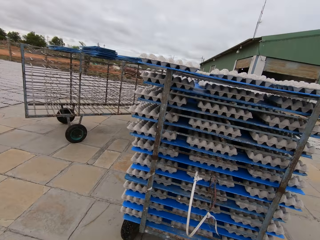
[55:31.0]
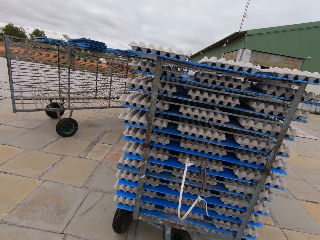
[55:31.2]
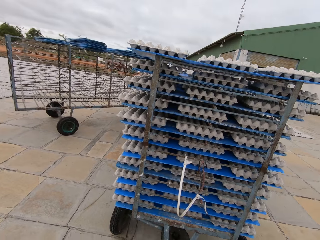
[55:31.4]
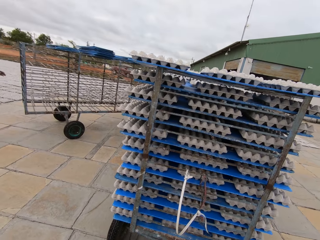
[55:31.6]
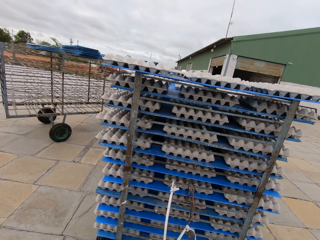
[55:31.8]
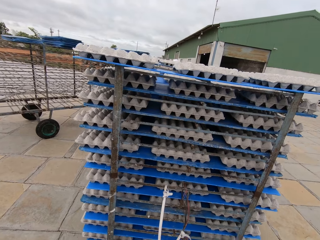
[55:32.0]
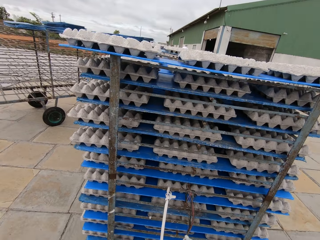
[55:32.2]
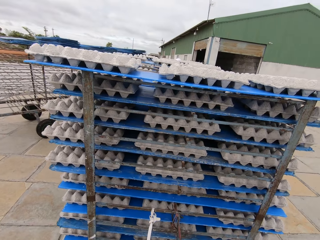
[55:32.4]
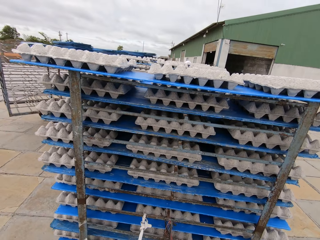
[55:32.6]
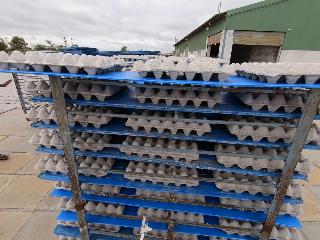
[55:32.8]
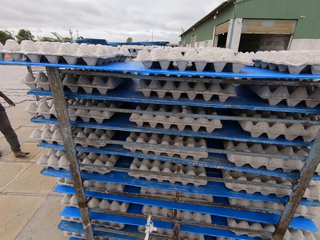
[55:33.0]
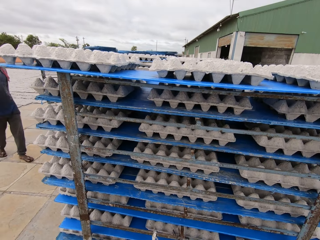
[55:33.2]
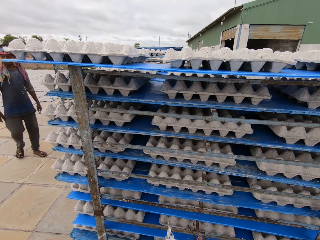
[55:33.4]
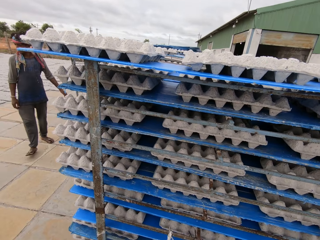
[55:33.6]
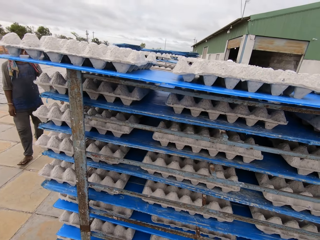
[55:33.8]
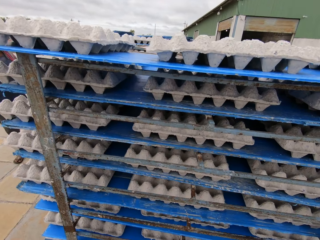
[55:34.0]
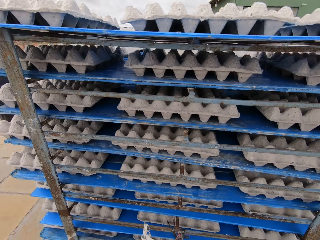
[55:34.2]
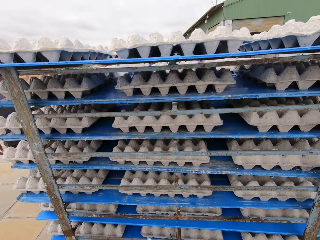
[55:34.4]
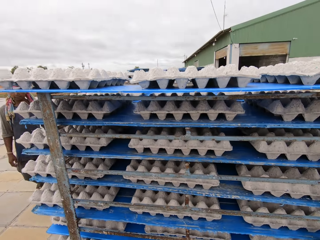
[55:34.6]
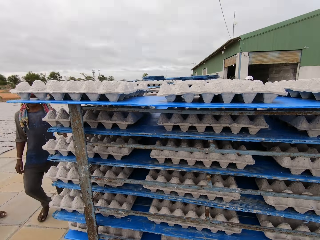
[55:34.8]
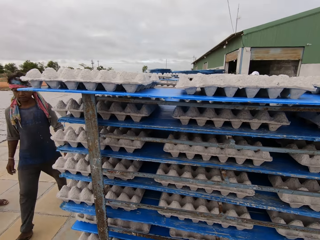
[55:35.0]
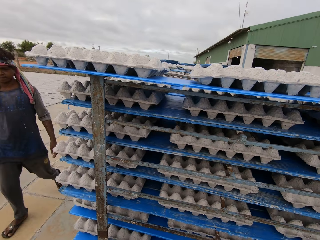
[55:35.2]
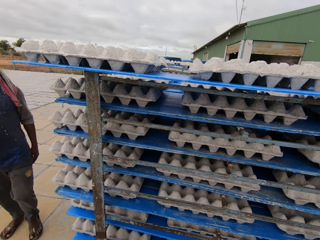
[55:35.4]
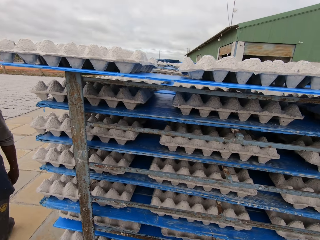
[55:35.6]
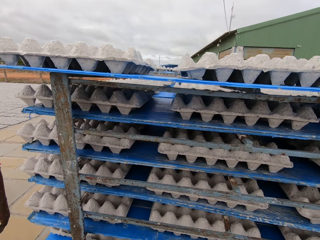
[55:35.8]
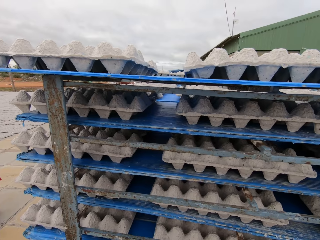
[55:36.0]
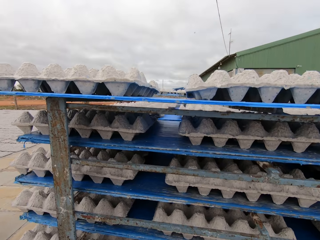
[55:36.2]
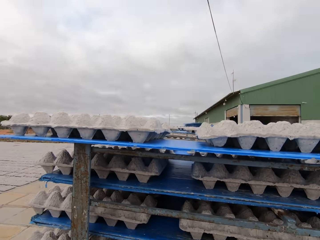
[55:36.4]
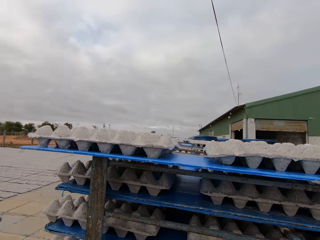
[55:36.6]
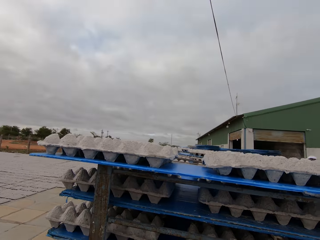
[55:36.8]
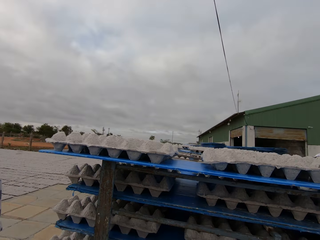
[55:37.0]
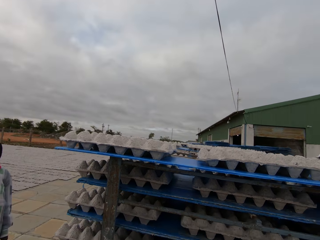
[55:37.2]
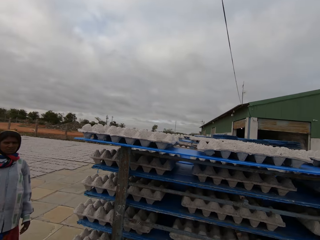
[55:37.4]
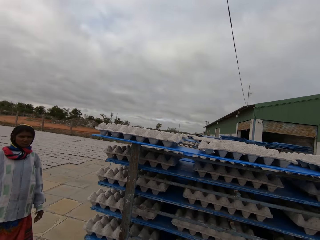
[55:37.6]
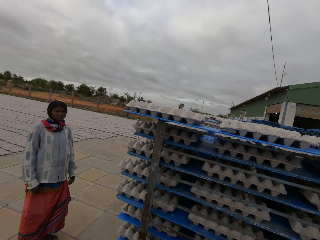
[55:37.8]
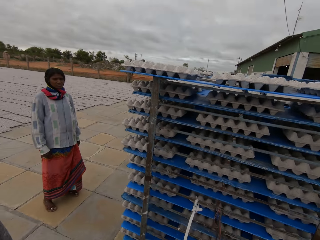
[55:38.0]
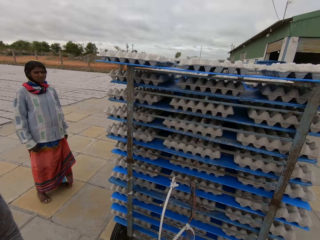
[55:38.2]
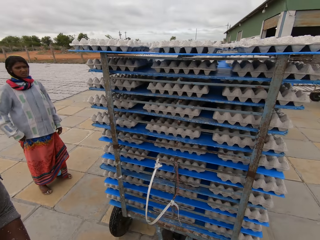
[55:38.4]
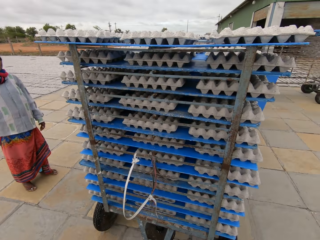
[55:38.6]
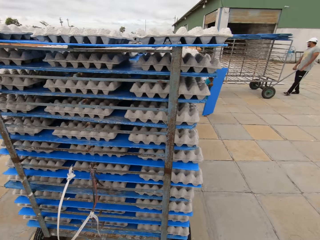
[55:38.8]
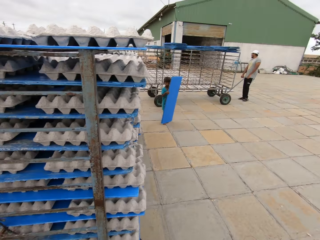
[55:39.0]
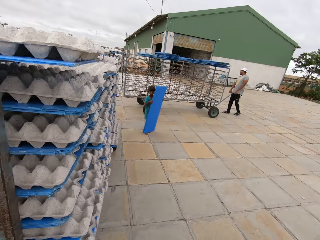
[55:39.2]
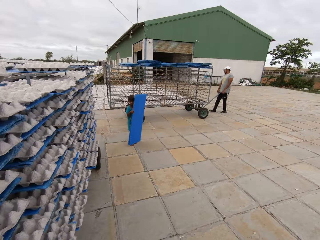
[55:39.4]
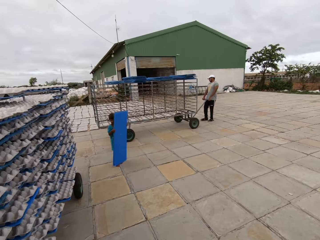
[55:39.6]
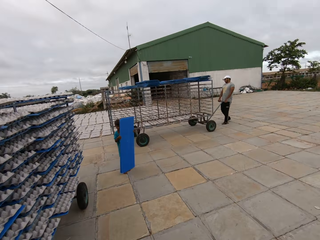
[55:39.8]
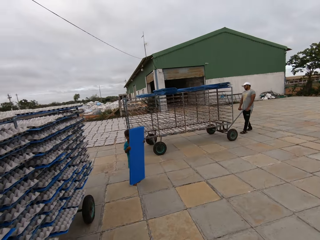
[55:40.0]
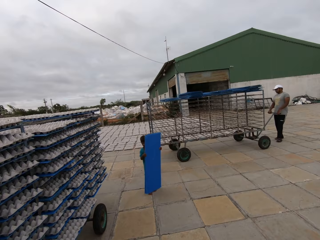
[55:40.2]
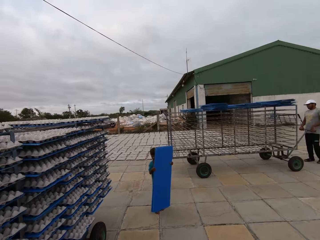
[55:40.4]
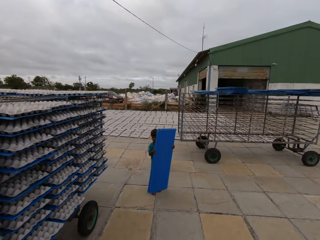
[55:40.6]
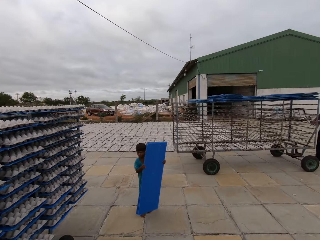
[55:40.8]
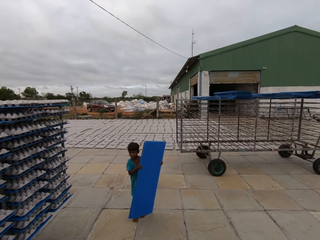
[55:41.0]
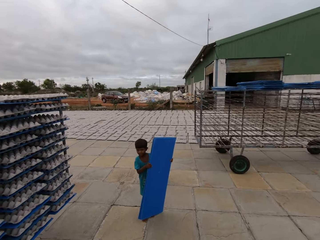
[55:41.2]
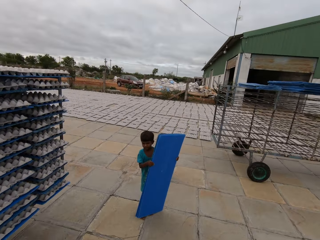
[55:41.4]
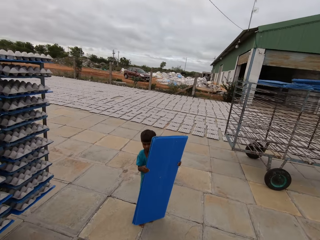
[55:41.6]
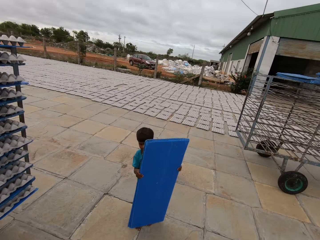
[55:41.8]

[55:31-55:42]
The camera wearer drags the crate rack with both hands. A man drags the crate rack with both hands.

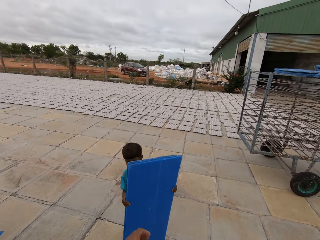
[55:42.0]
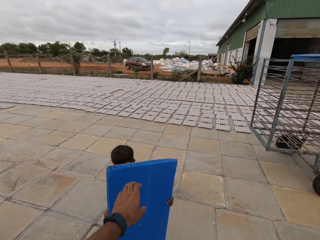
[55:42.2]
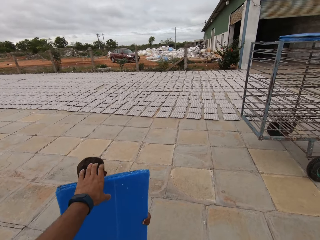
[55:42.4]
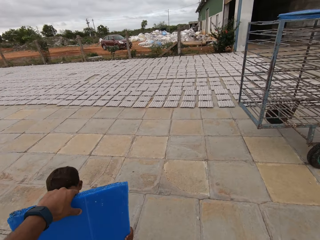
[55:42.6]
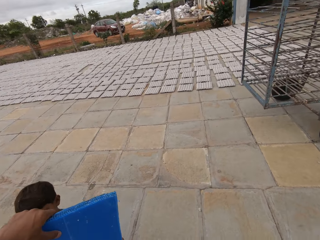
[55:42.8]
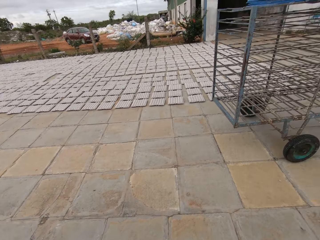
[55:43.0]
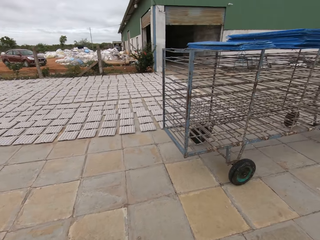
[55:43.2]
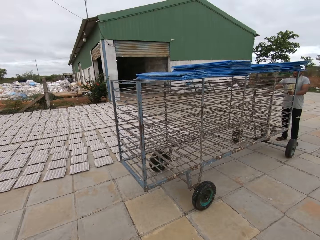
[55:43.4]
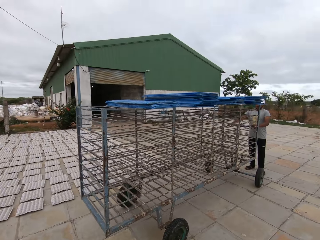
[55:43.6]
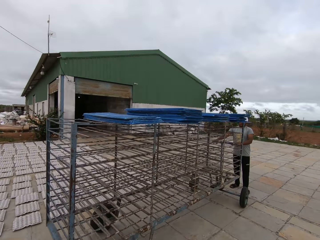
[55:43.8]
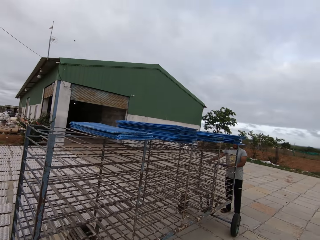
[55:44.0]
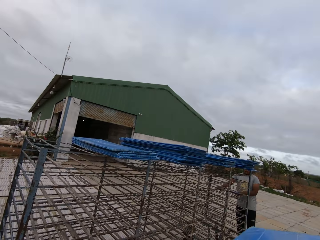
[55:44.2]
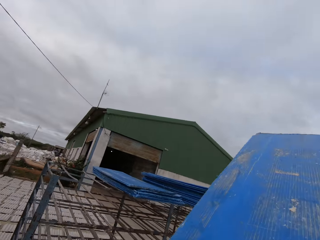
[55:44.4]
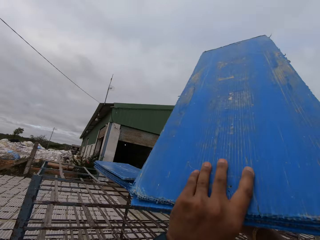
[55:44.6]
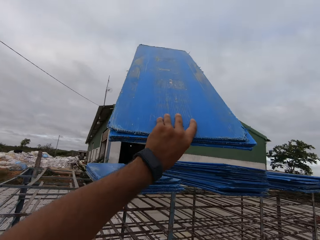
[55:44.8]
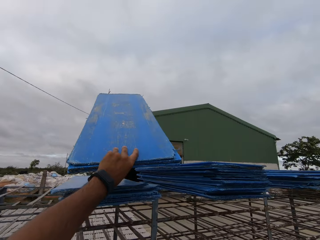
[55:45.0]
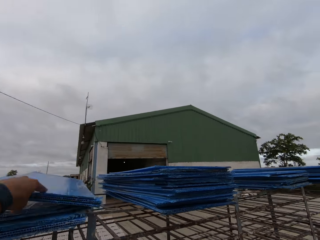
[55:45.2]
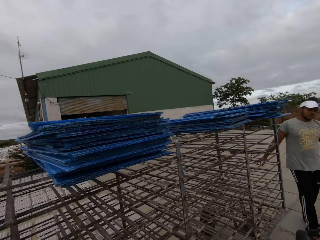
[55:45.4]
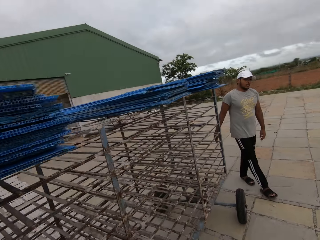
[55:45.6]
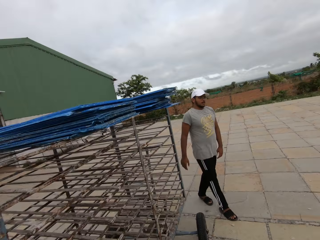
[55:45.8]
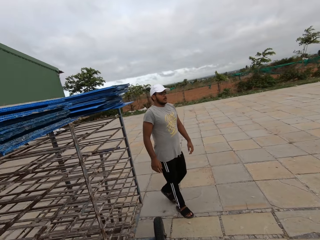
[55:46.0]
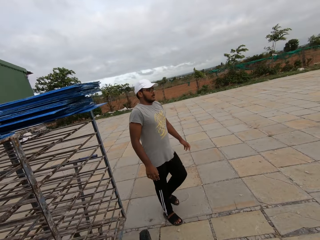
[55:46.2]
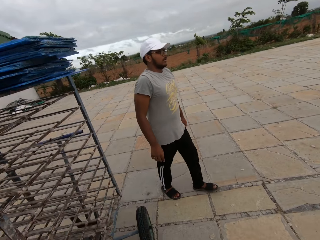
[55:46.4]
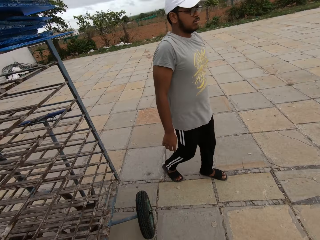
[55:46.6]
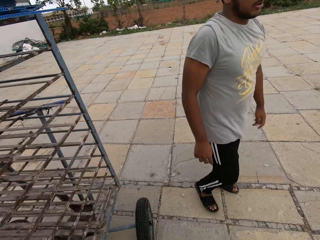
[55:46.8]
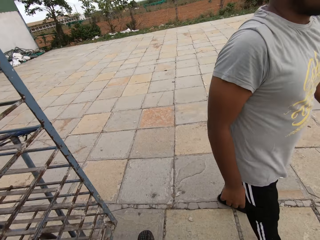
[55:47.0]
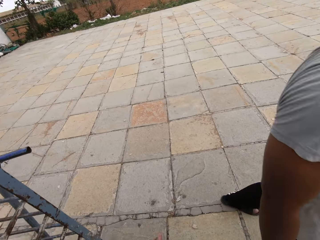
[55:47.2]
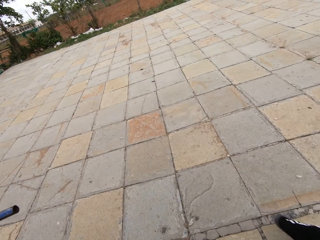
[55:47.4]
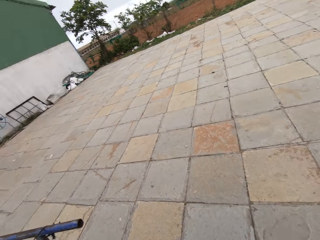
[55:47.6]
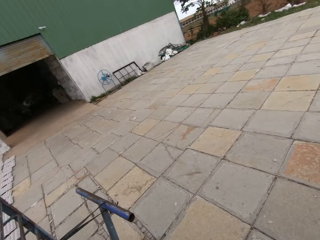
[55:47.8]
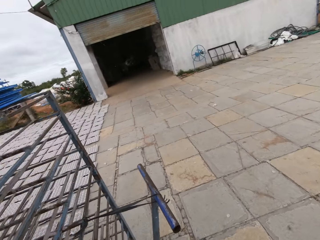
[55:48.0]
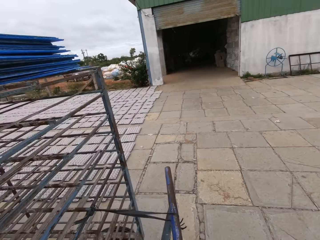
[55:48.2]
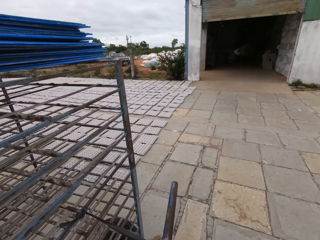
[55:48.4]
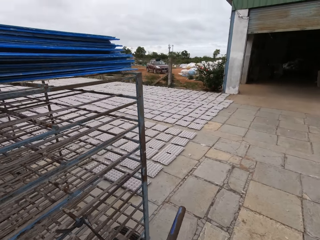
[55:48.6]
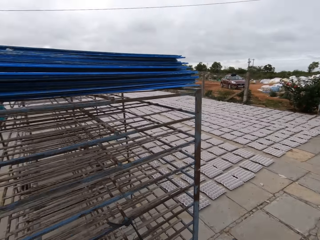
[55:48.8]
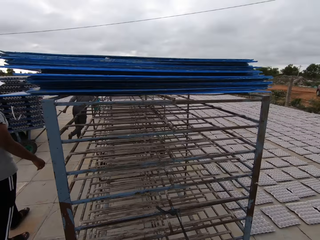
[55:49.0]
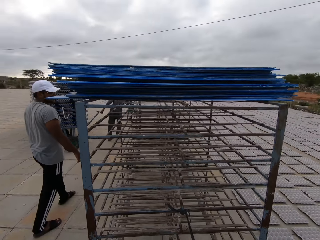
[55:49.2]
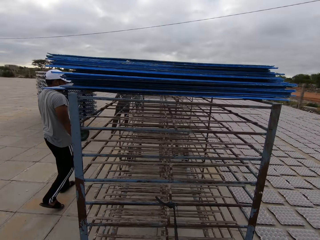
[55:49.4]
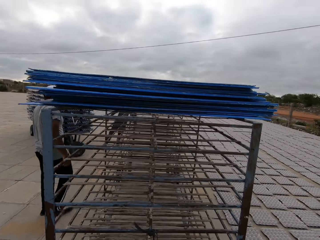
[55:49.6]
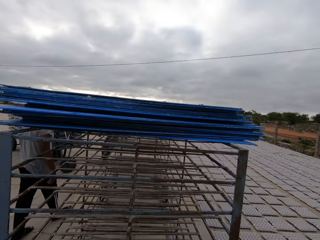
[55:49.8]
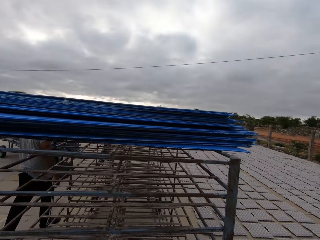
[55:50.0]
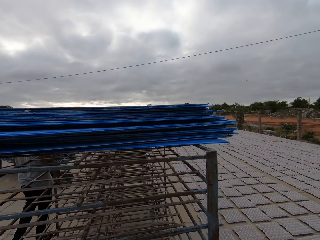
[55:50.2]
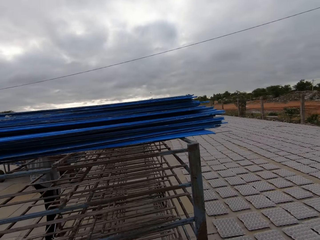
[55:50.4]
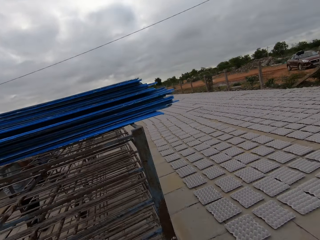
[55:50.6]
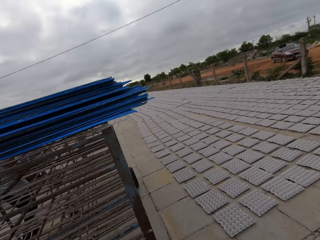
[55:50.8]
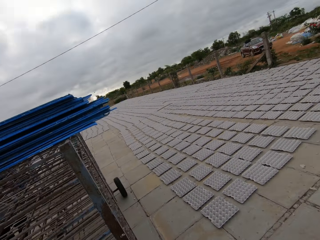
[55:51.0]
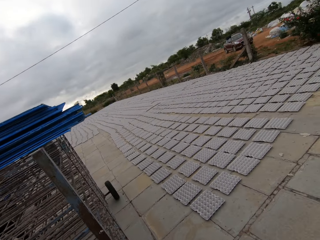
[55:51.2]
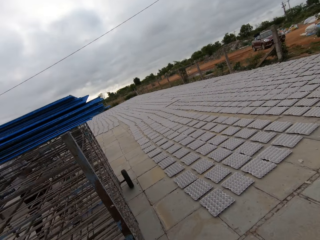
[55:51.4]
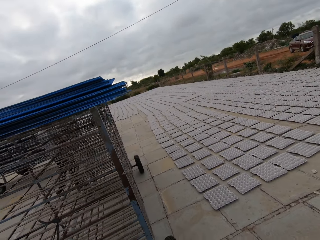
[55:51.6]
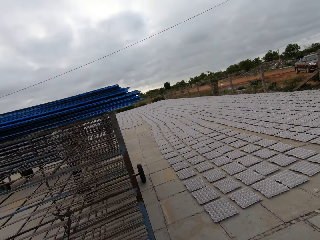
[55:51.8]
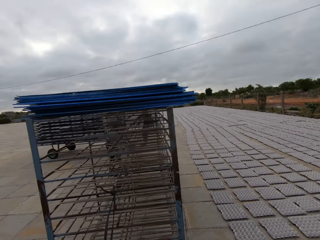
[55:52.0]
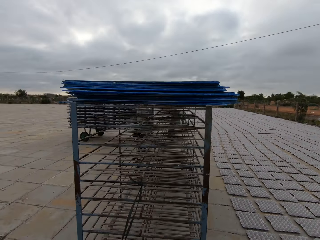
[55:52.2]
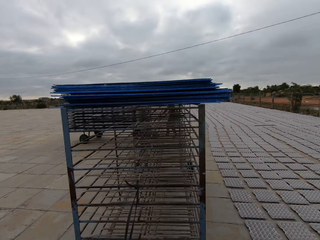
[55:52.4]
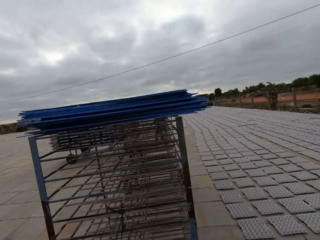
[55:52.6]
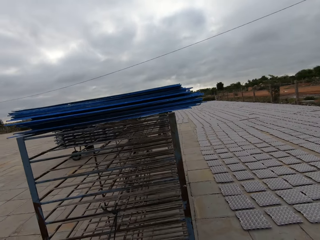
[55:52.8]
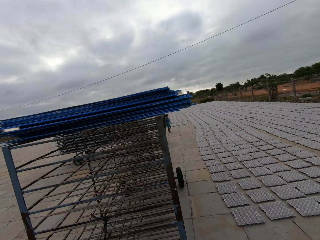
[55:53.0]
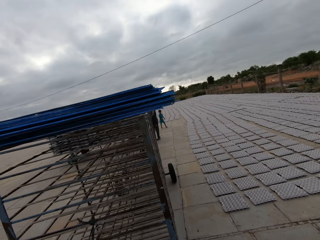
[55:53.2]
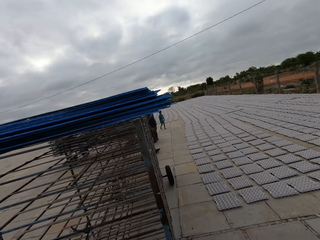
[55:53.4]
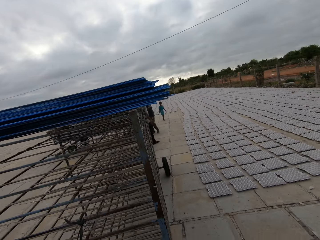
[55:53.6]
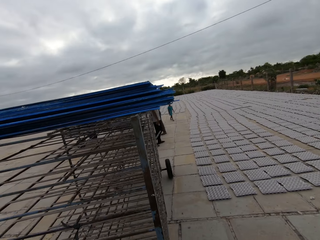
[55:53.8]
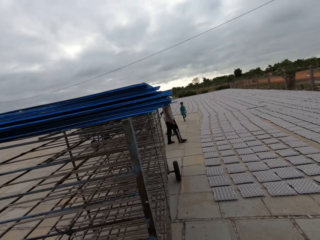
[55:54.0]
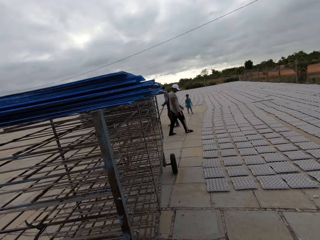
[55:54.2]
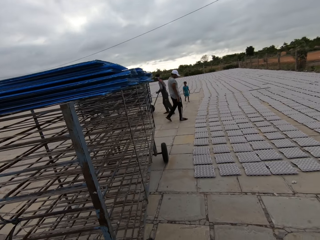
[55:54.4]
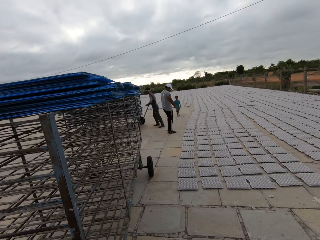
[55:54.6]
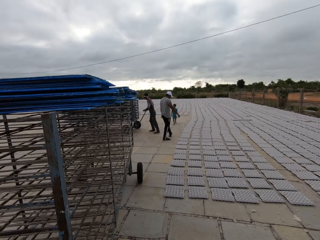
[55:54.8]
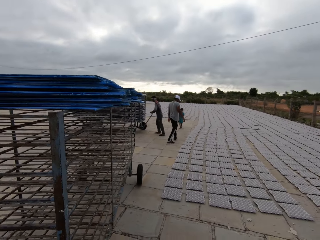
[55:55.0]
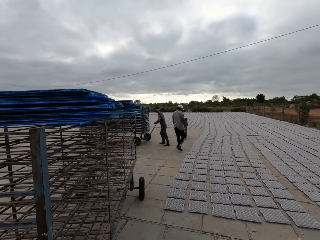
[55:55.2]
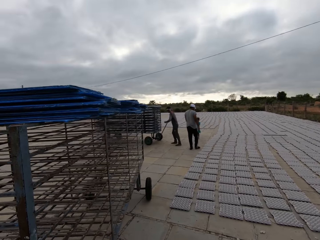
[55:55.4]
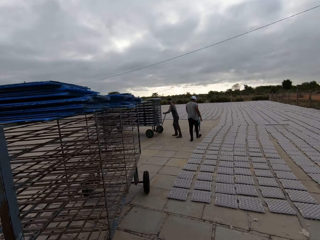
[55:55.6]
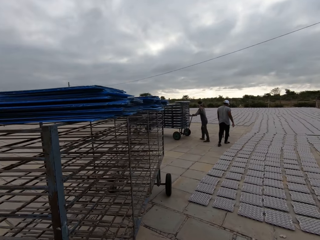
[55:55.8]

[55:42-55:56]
The camera wearer collects a polypropylene plastic from a child with his left hand. He drops the polypropylene plastic on the crate rack with both hands. He interacts with a man. He drags the crate rack with both hands and interacts with the man.
